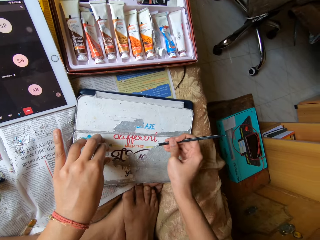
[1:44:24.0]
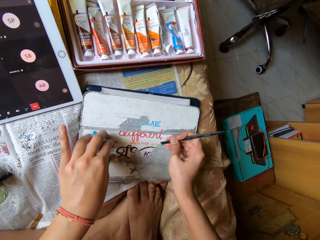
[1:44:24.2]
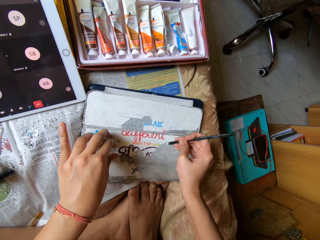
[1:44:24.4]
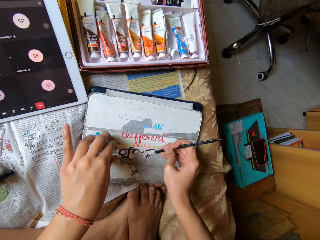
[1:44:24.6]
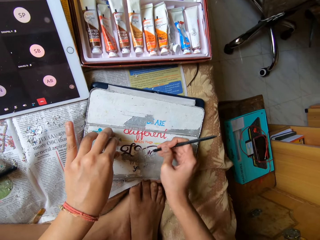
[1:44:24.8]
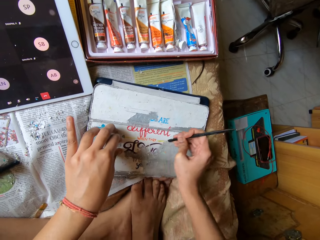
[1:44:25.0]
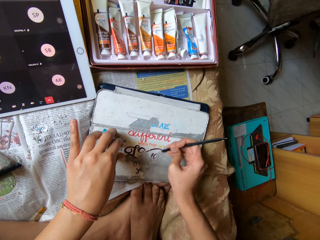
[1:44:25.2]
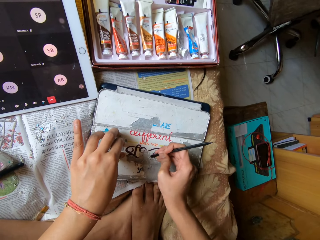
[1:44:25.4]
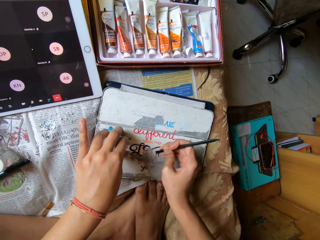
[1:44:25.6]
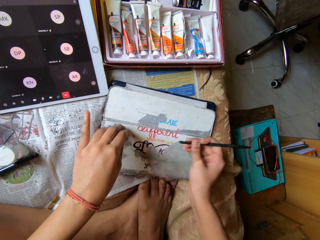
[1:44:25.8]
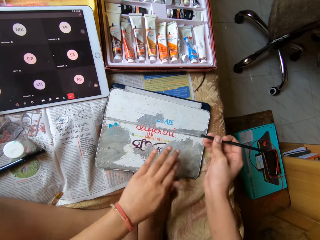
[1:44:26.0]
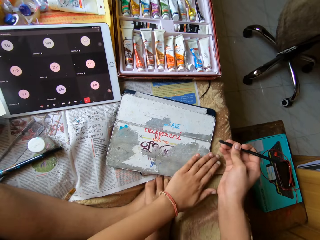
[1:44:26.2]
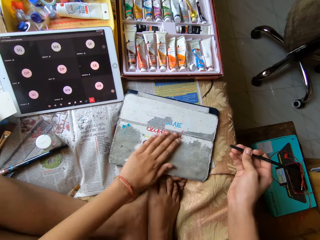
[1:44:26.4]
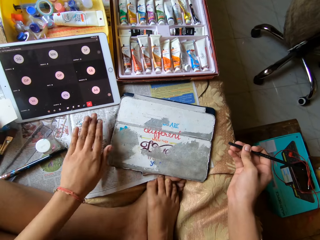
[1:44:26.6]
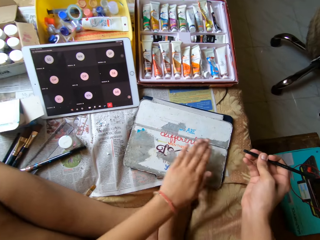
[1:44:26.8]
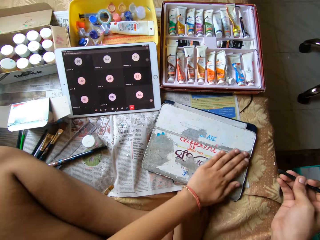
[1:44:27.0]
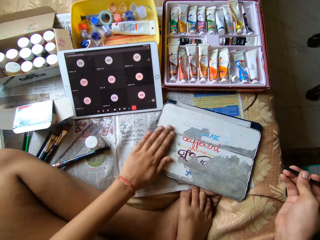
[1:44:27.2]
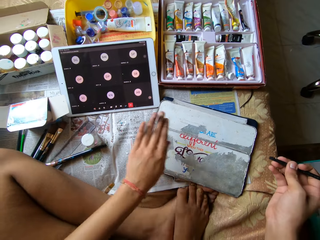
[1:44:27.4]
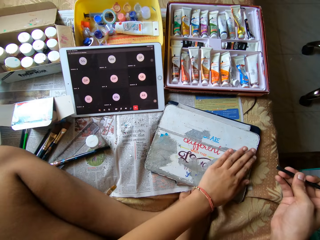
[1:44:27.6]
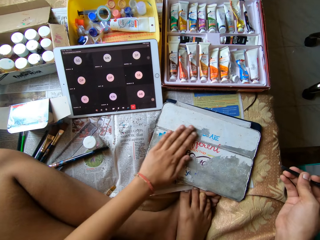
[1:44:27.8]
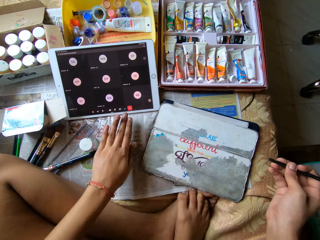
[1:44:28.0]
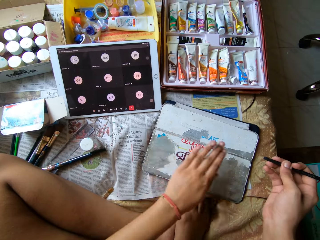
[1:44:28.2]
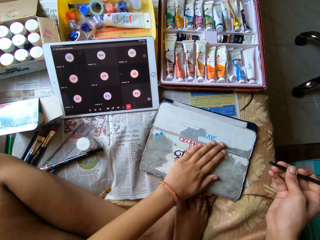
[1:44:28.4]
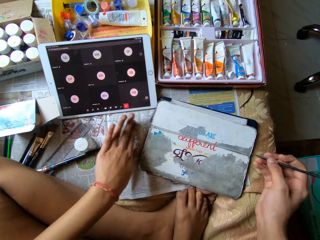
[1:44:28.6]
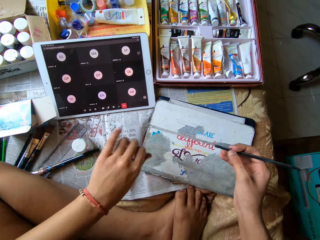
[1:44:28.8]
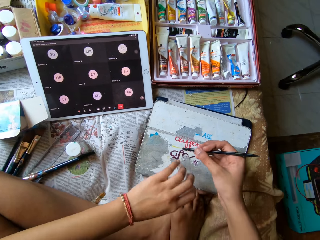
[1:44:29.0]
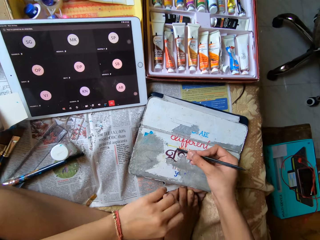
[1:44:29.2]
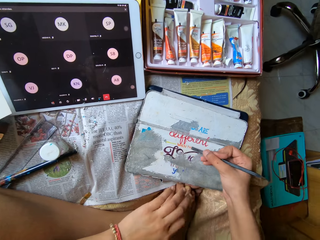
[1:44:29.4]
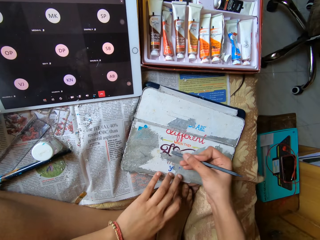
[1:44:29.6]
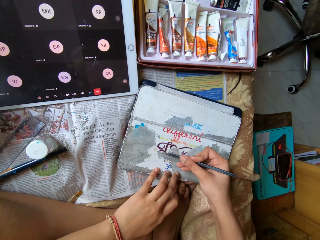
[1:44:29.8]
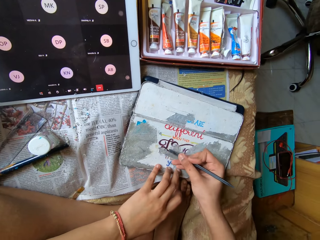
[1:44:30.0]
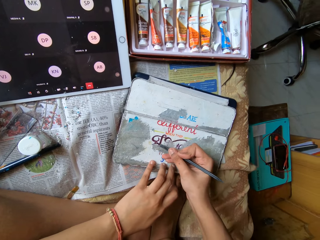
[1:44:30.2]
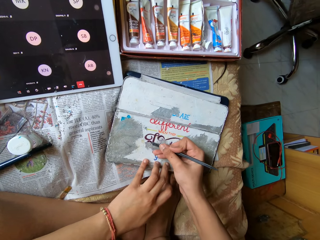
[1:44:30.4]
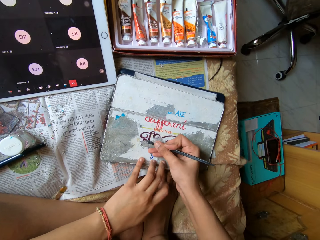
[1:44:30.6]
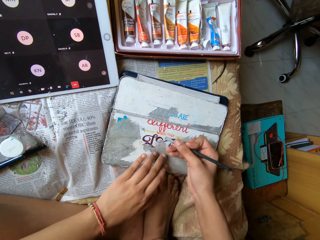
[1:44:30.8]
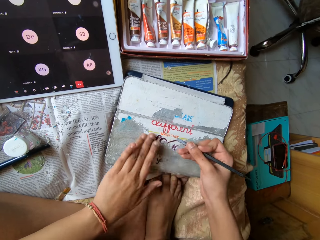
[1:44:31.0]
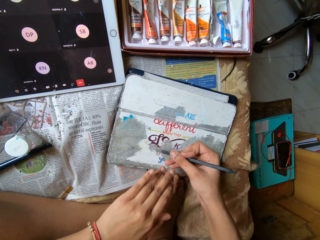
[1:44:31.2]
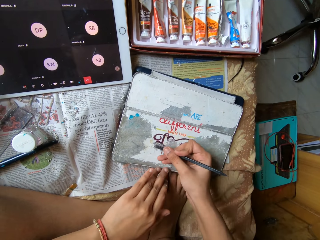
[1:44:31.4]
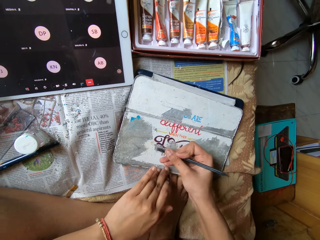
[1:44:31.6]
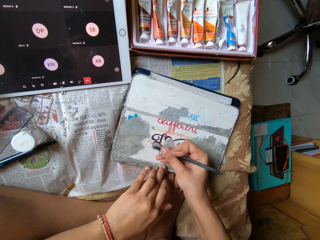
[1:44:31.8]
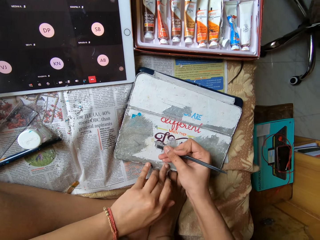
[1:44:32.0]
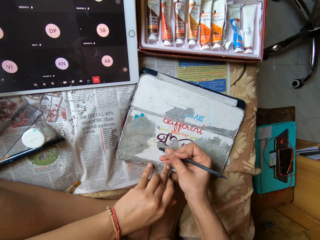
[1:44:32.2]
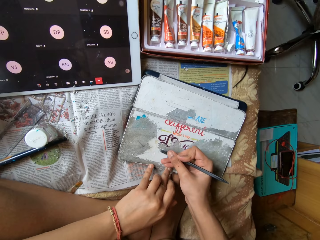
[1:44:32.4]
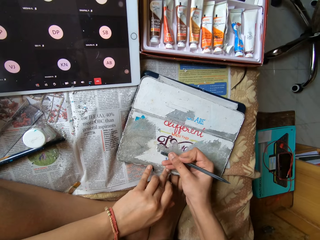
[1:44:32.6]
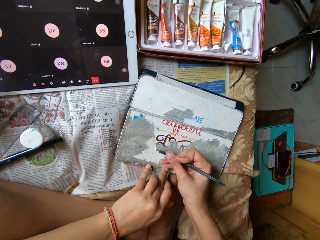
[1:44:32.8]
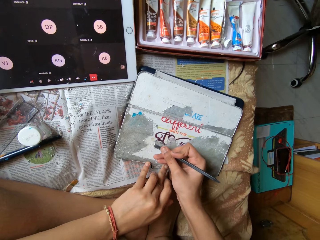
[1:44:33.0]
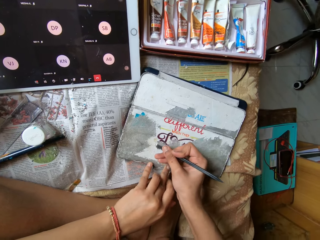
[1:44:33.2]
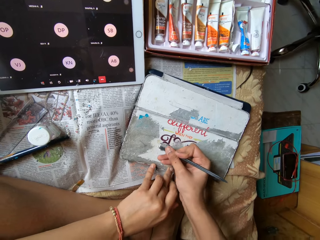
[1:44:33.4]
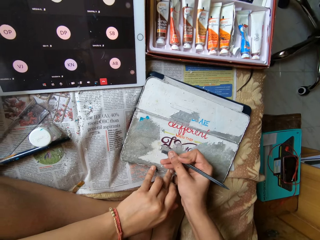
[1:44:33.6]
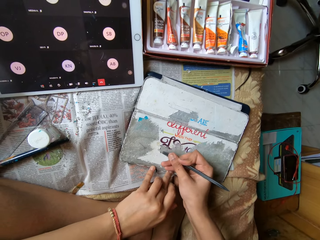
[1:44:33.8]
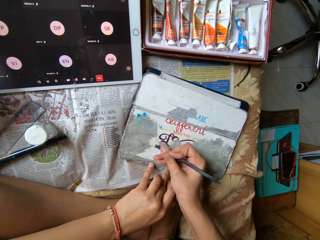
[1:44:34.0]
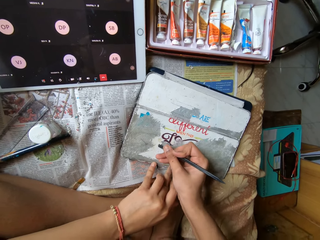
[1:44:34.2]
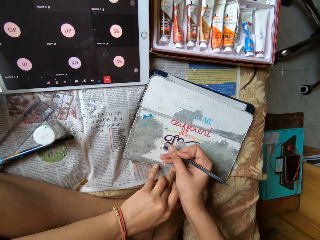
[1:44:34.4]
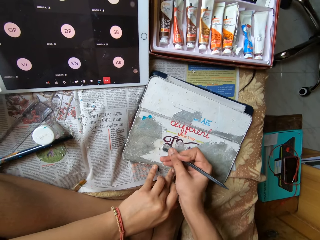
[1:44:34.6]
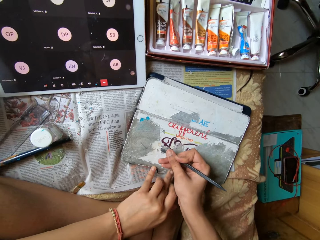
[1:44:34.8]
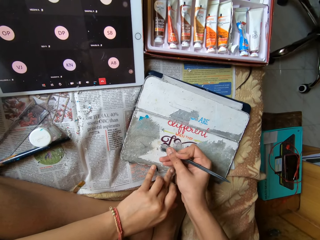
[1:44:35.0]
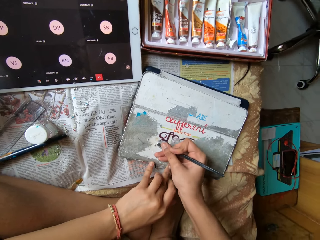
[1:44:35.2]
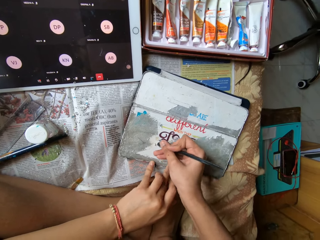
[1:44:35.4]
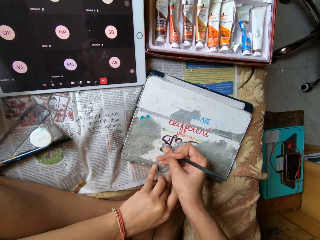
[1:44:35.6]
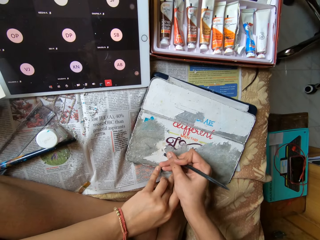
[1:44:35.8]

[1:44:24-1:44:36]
The camera wearer dusts the peeled paper off the diary with her left hand. She scrapes off the paper from the diary with the pen in her right hand. She dusts the peeled paper off the diary with her left hand. She scrapes off the paper from the diary with the pen in her right hand. She holds down the diary with her left hand.

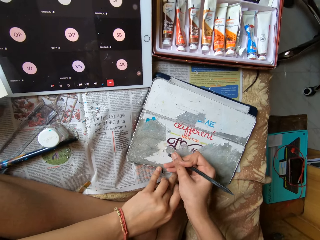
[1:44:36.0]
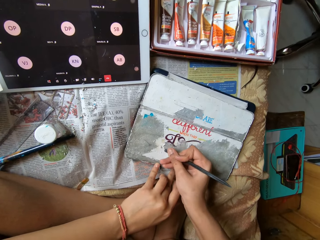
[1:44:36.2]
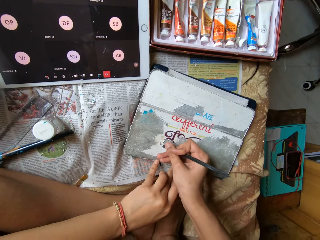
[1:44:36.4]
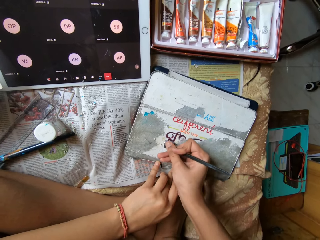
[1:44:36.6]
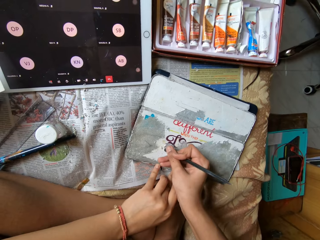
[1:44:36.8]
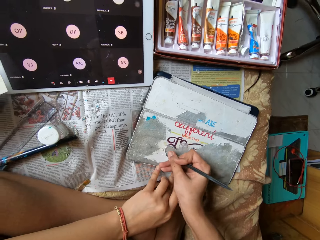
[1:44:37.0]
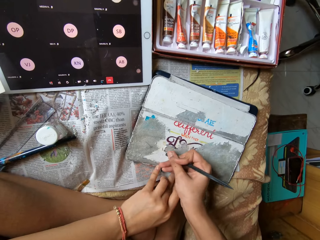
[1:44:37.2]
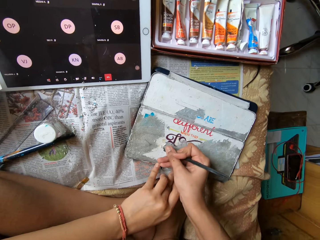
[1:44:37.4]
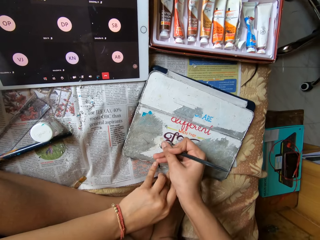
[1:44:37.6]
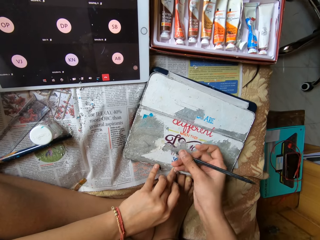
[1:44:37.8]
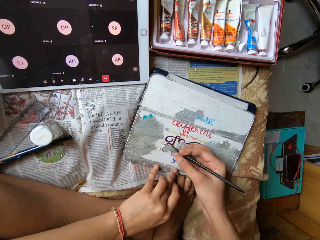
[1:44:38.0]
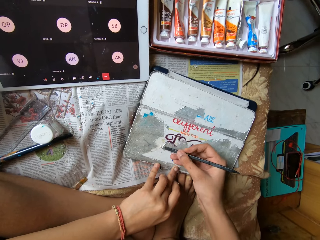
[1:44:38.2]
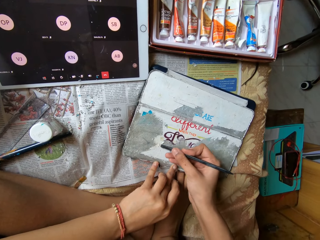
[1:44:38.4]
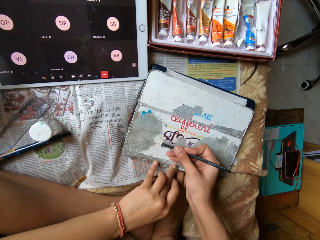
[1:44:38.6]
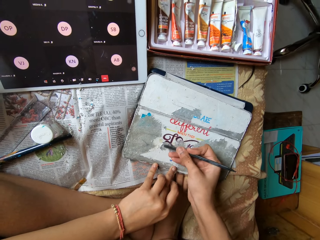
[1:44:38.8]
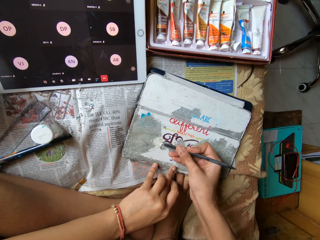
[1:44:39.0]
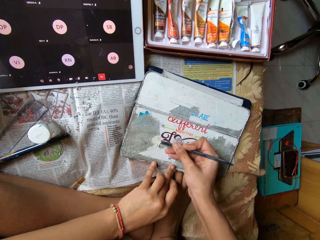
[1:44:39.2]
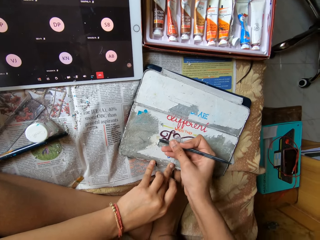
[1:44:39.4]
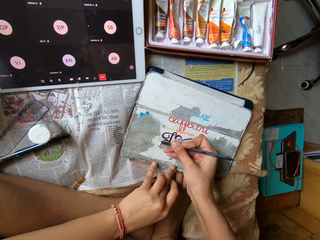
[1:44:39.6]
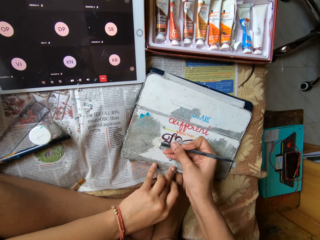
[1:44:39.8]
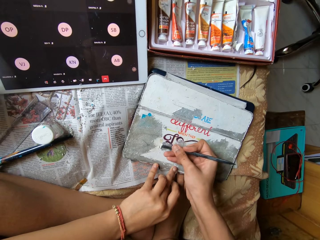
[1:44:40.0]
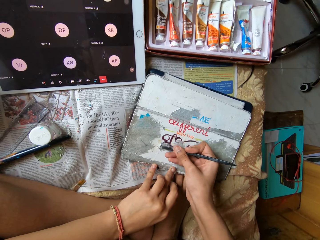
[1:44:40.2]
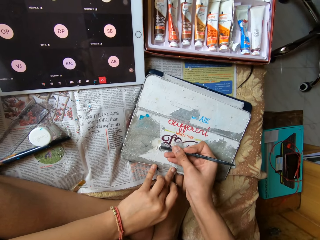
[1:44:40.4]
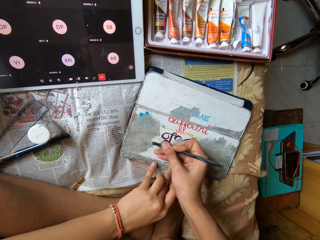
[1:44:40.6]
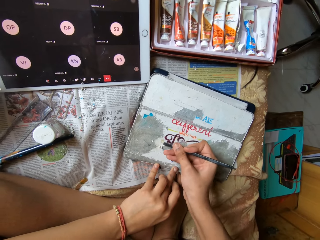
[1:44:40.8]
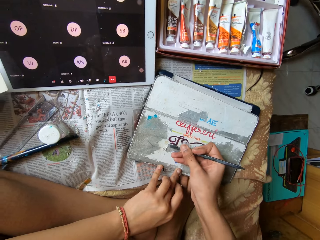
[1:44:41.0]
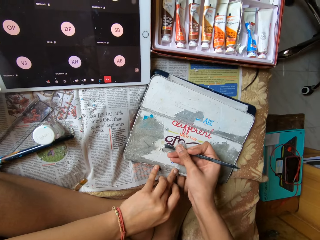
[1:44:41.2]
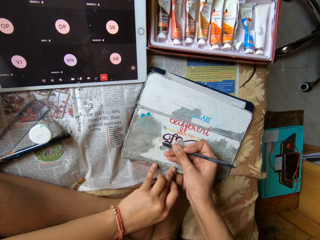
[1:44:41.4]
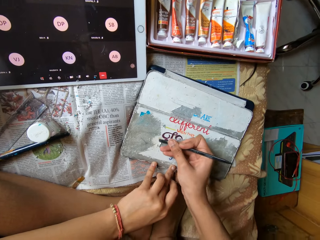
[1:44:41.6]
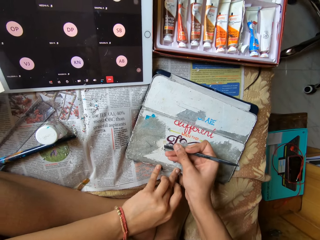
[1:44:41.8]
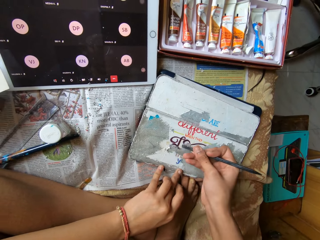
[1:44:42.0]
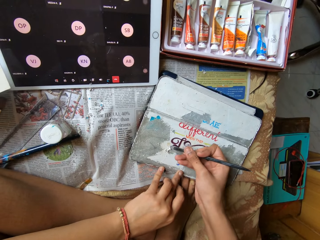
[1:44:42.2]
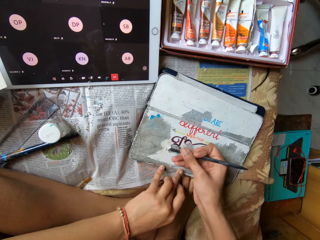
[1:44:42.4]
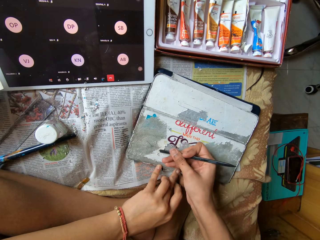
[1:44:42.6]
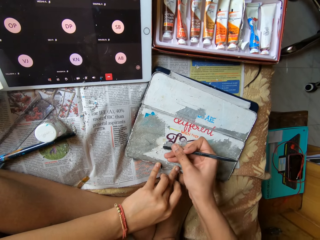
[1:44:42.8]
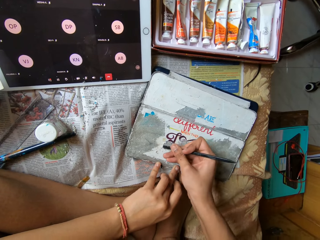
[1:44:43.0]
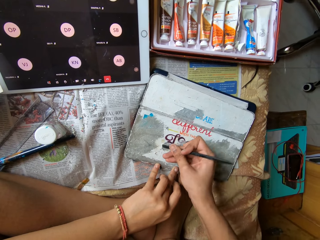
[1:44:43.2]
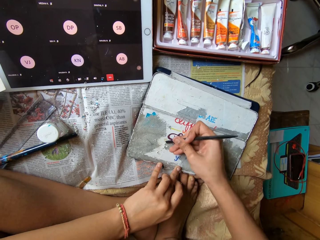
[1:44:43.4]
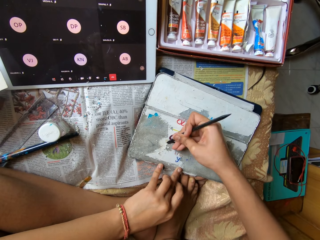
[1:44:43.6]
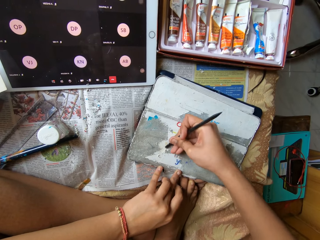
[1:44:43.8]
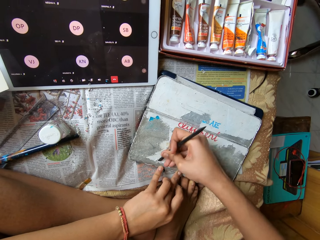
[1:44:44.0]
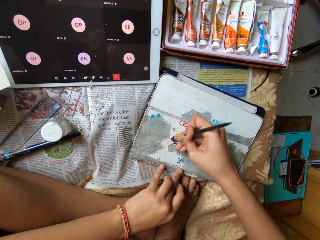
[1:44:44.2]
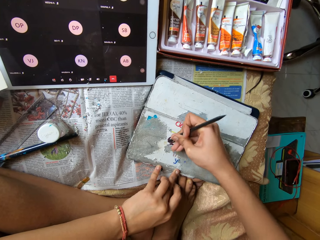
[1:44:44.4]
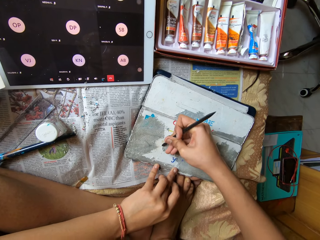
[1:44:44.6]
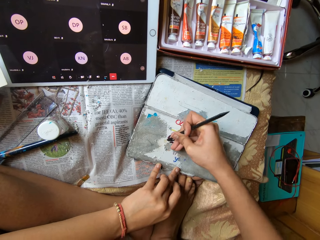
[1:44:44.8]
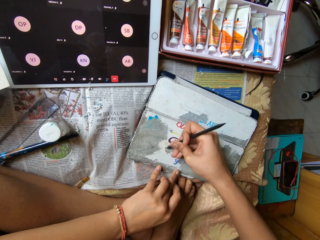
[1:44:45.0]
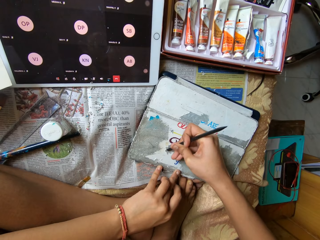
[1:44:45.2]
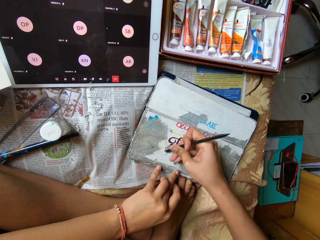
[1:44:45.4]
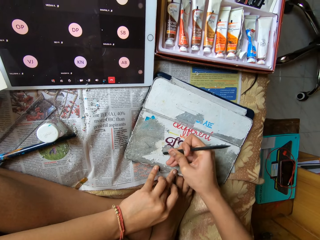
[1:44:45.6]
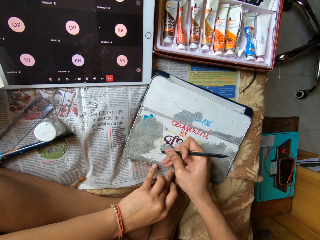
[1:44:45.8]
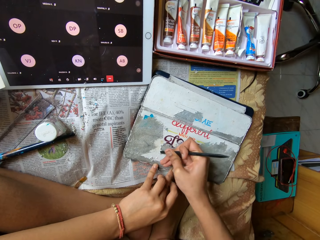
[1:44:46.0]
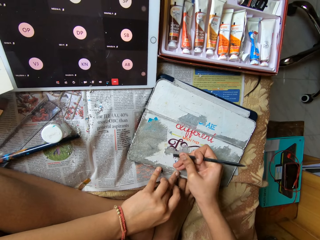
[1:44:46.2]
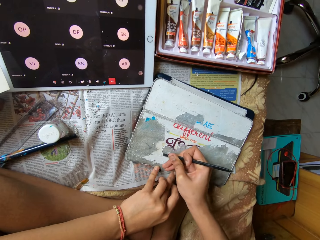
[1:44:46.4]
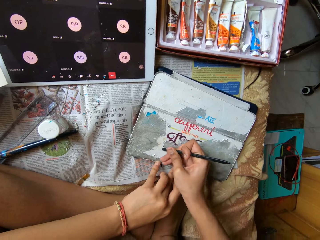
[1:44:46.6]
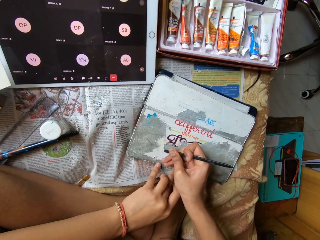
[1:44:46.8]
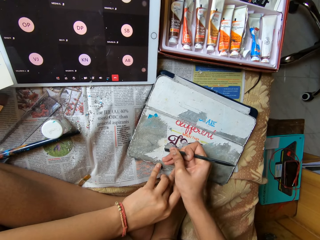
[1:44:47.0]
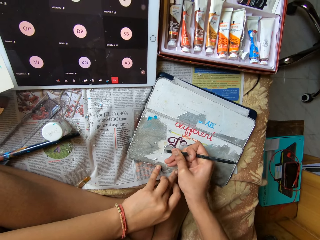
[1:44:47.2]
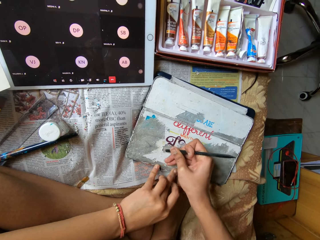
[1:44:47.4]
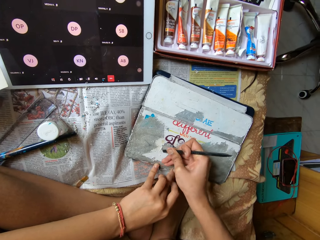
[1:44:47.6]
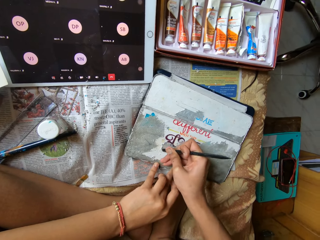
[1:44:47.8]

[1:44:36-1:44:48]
The camera wearer scrapes off the paper from the diary with the pen in her right hand.
